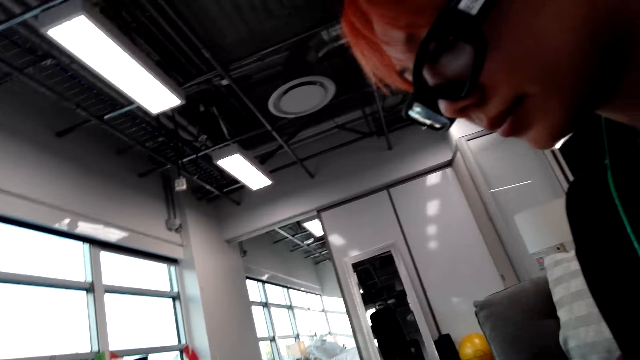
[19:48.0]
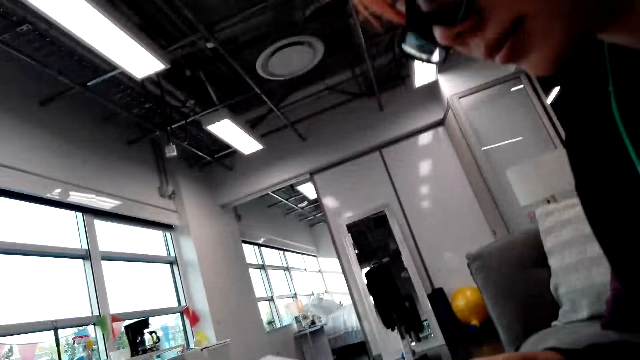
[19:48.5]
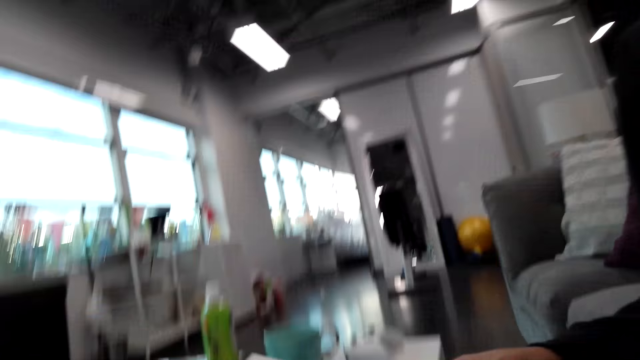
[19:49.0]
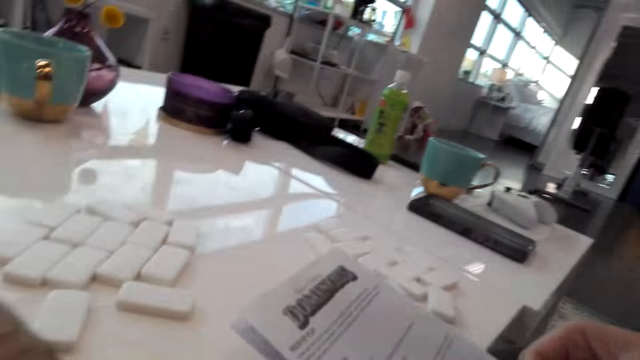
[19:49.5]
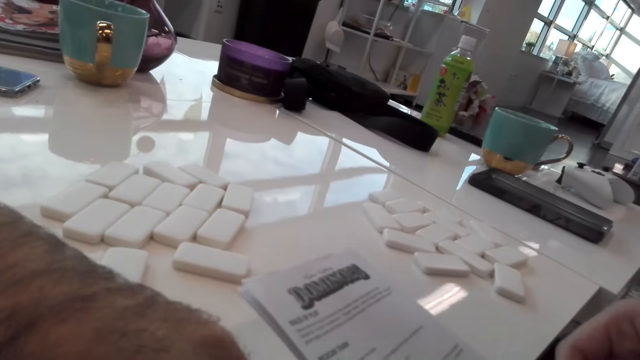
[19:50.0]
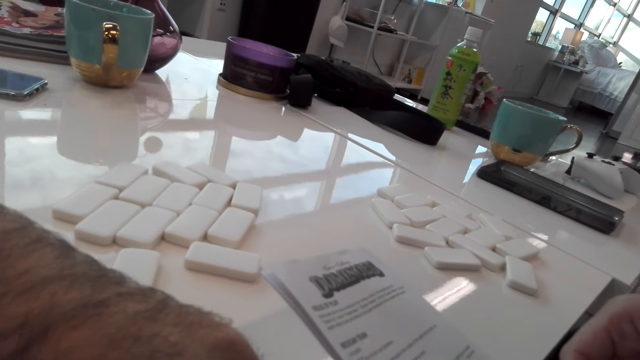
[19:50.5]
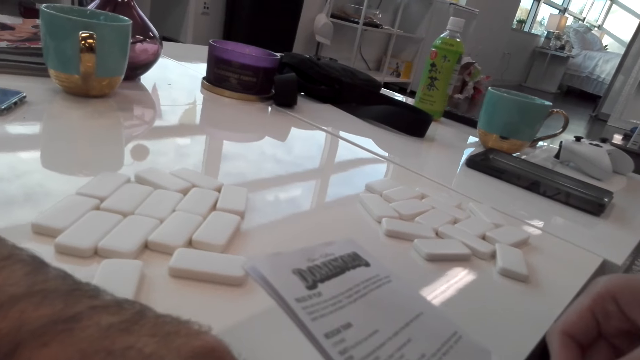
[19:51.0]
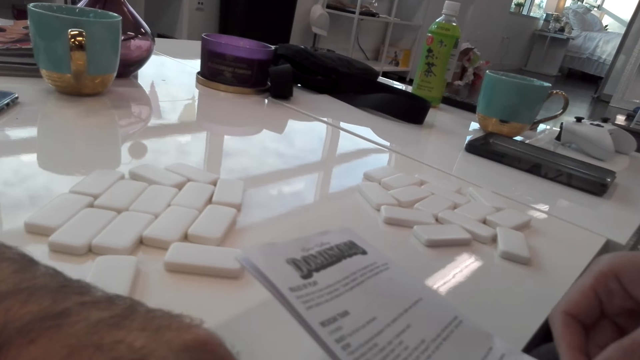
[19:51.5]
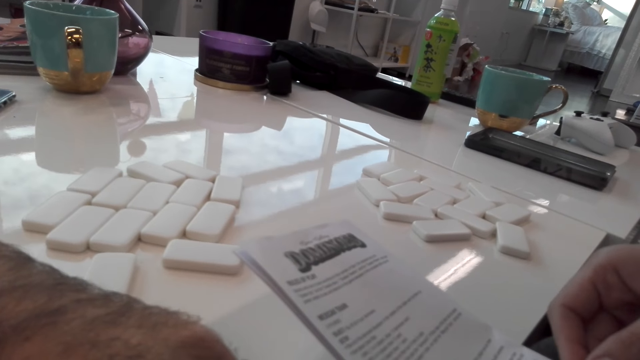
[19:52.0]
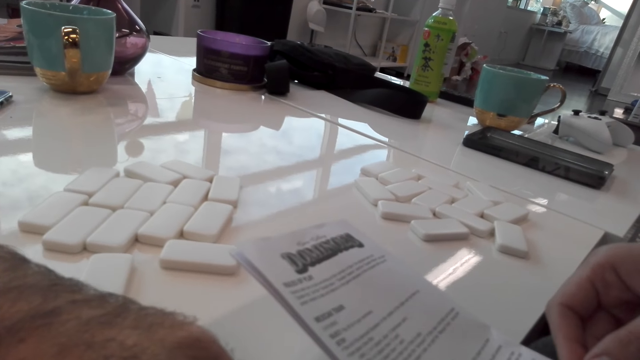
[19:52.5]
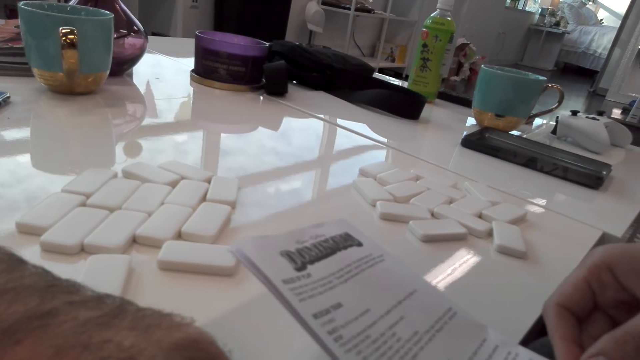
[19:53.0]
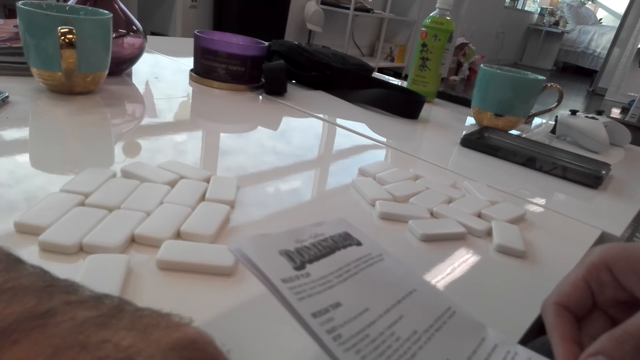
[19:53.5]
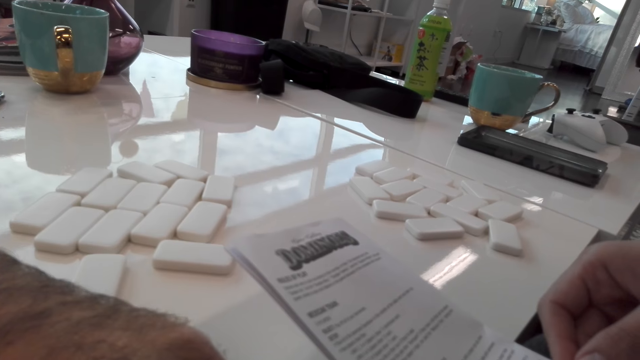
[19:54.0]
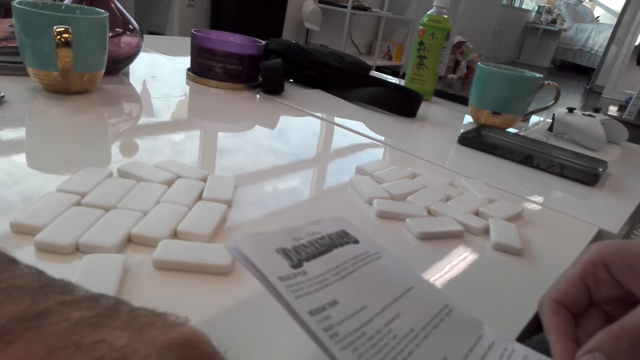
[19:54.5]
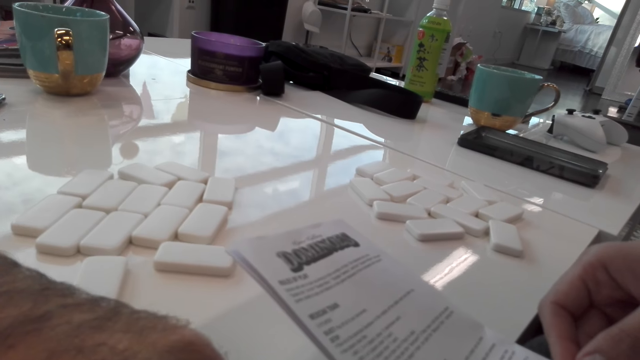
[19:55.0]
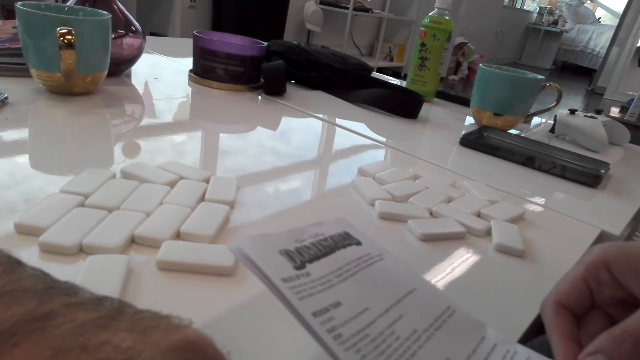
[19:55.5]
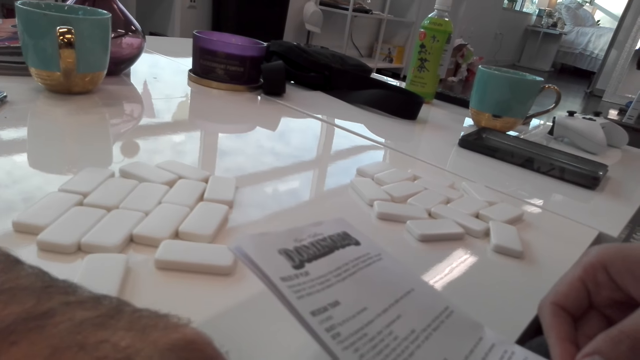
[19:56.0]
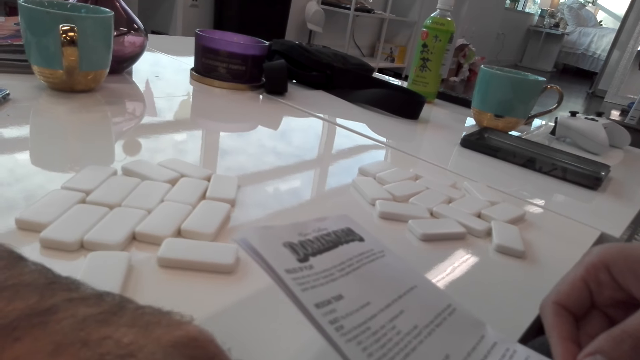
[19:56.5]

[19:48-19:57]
The person looks at the paper.

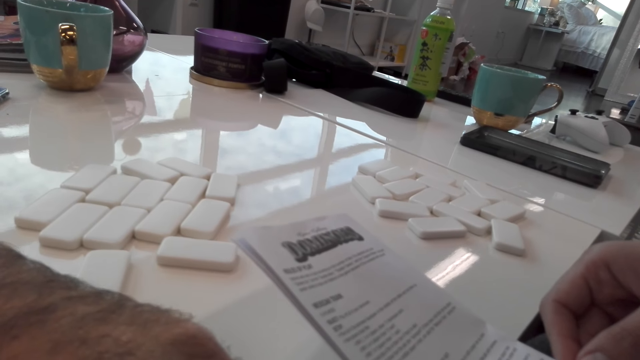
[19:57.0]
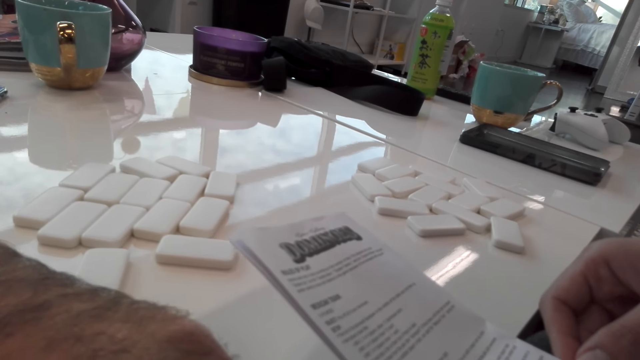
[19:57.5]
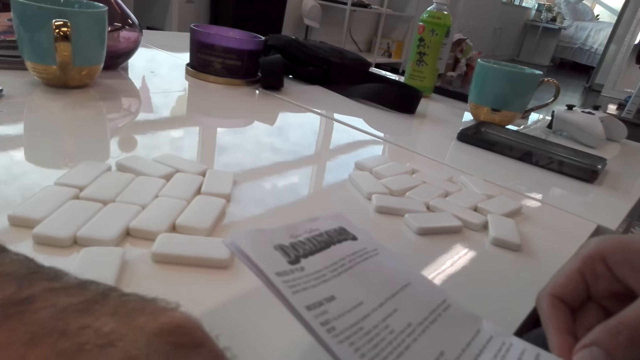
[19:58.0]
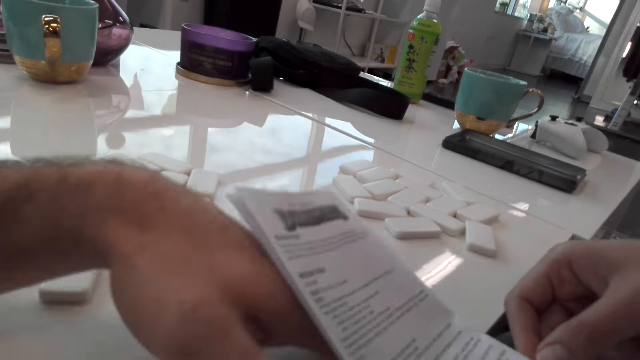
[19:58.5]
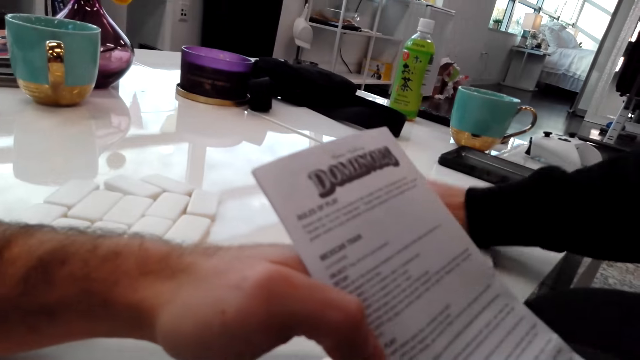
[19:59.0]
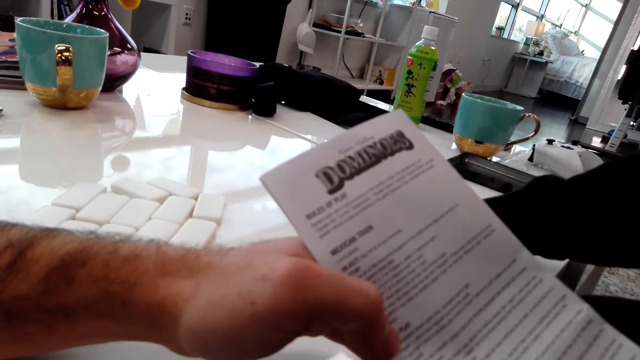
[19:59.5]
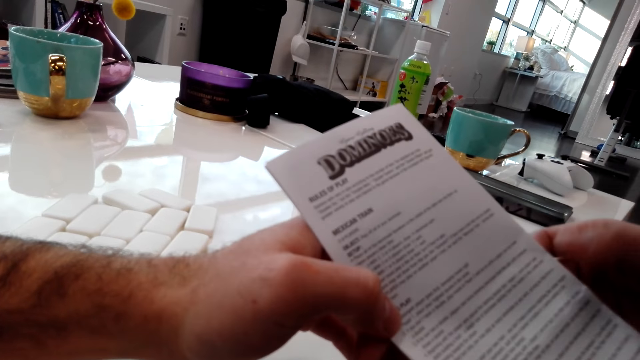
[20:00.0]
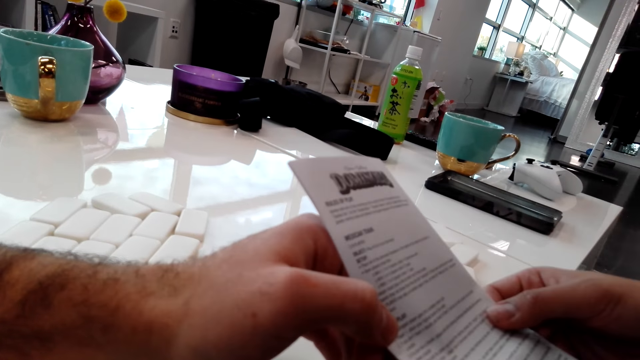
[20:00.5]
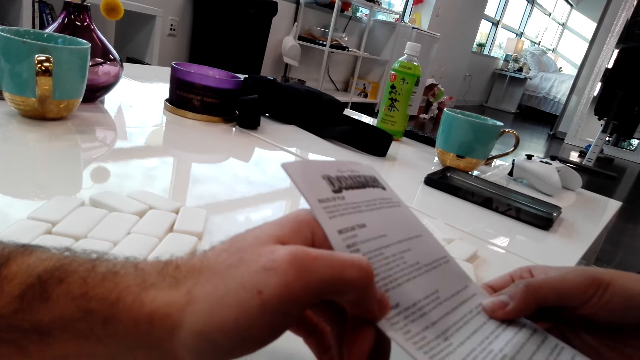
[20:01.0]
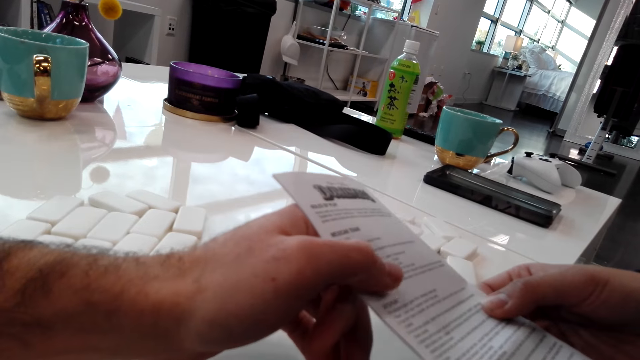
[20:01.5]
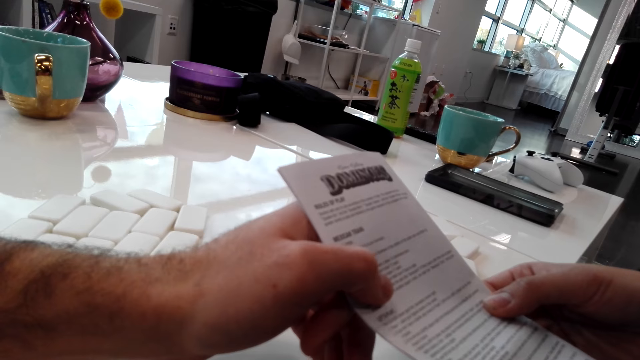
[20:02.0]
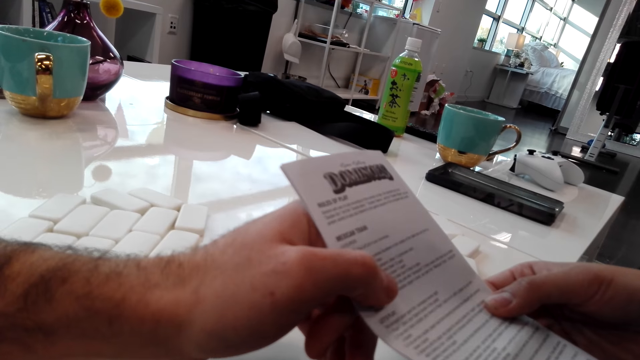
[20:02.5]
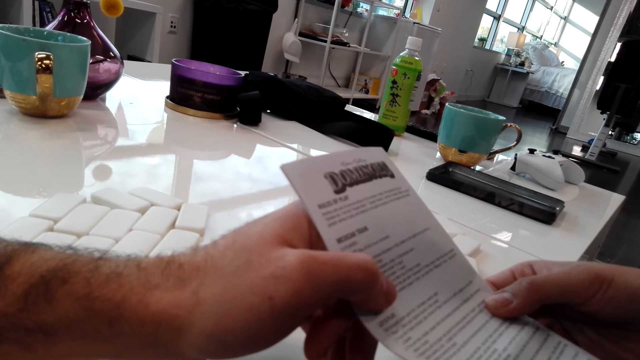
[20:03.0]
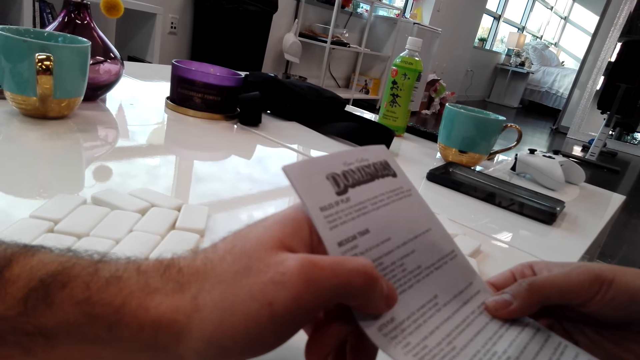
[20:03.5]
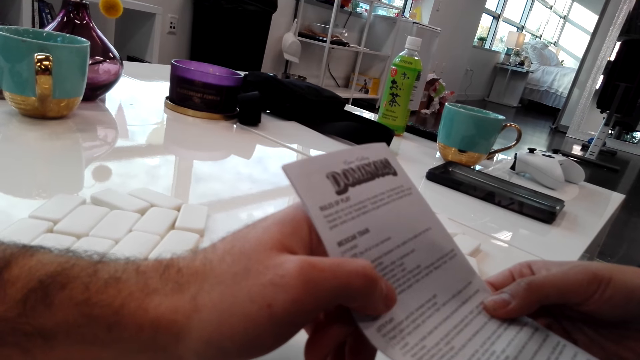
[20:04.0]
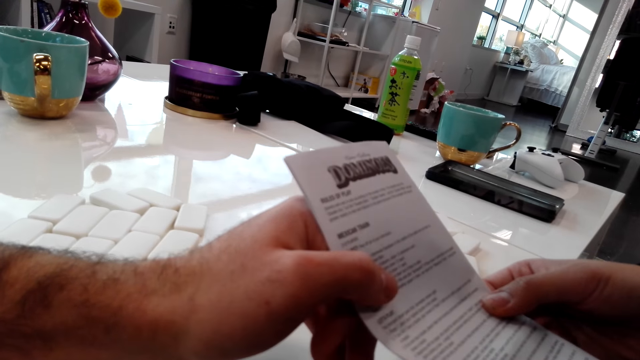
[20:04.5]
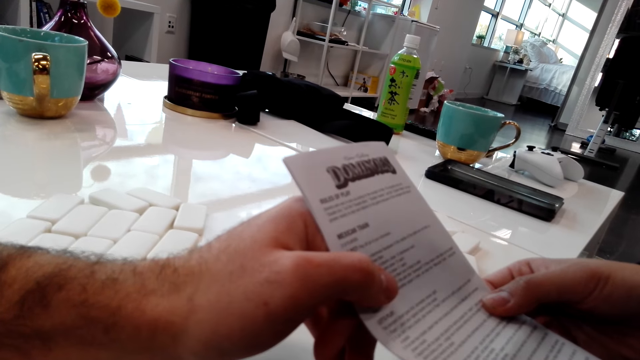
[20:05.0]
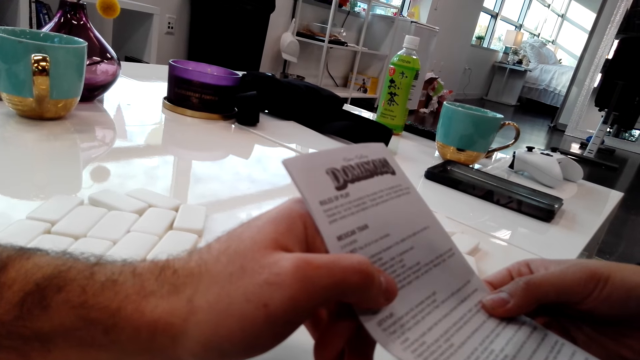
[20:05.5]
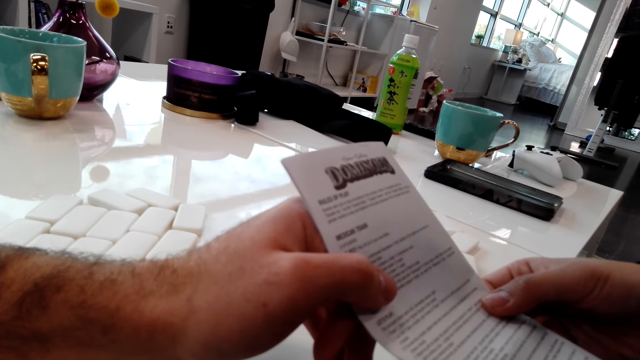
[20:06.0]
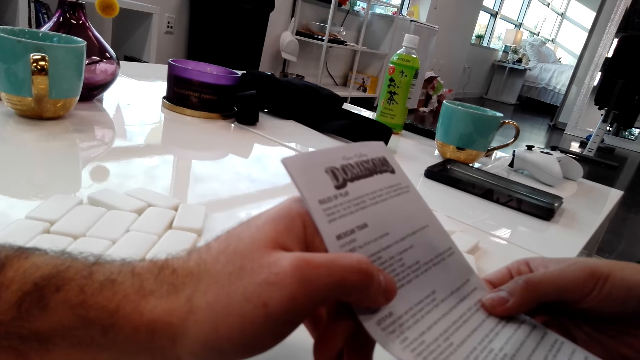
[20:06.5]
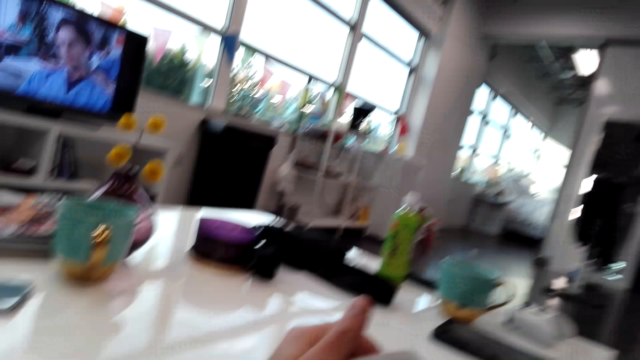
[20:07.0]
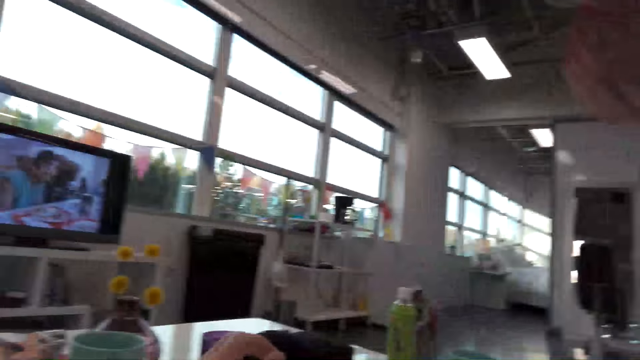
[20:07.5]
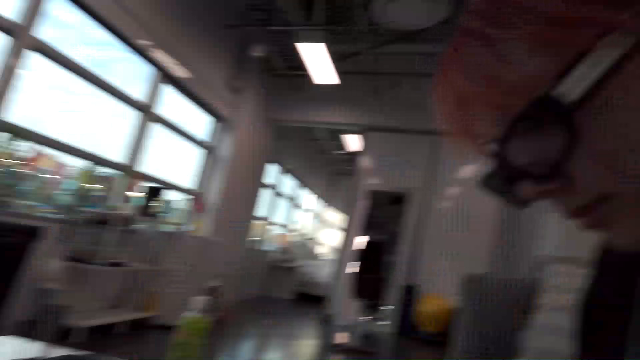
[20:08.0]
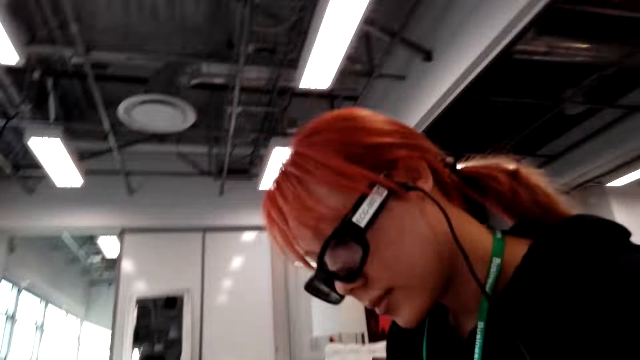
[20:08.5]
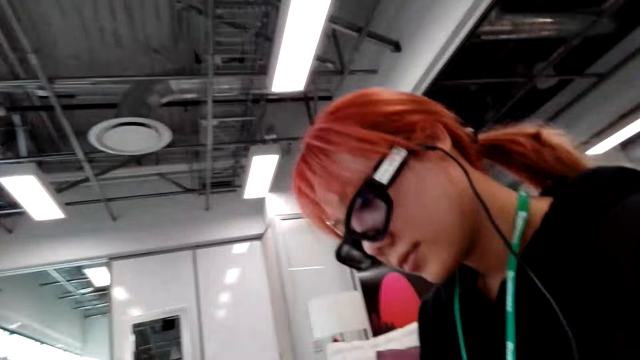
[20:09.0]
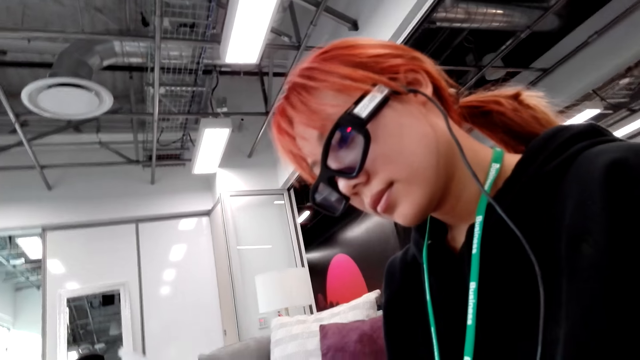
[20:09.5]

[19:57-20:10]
The person talks to the camera wearer. The camera wearer holds the paper. The person touches the dominoes and grabs the dice on the table. The person holds the paper and reads the paper. The camera wearer looks around.
